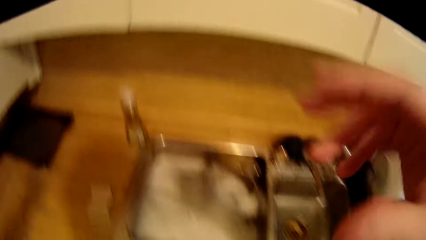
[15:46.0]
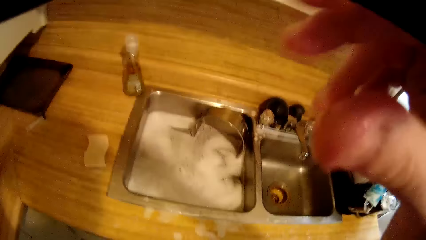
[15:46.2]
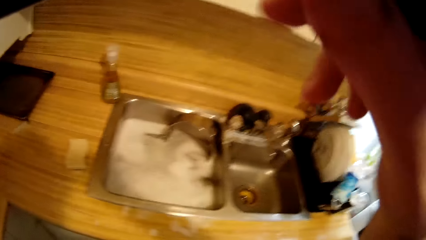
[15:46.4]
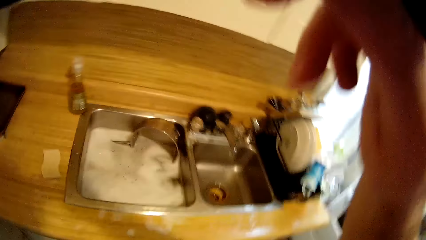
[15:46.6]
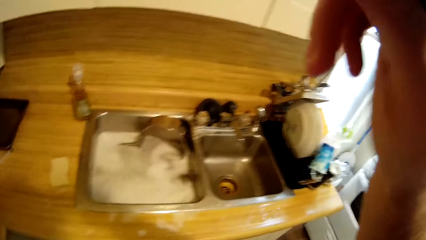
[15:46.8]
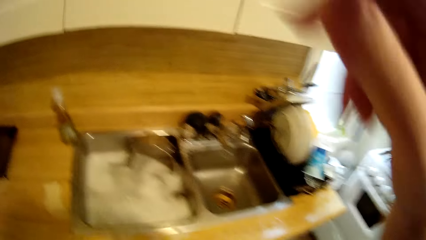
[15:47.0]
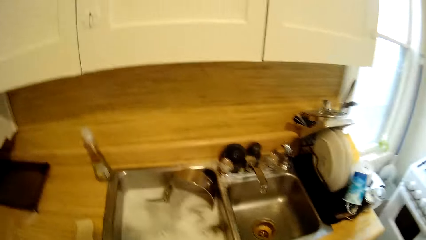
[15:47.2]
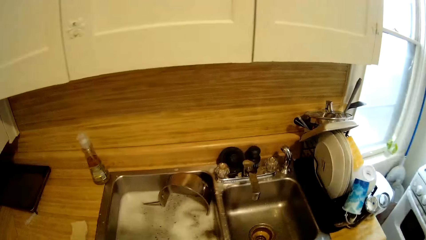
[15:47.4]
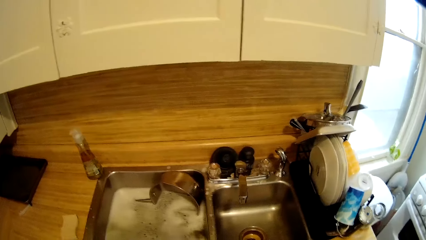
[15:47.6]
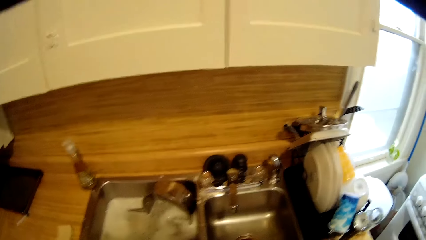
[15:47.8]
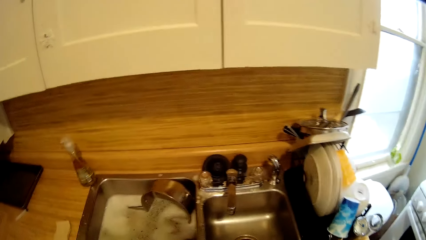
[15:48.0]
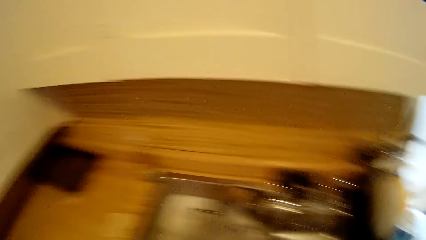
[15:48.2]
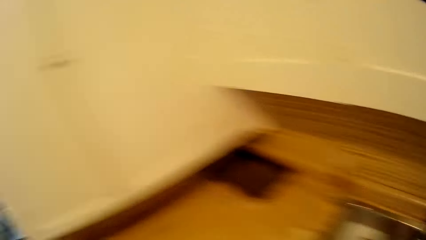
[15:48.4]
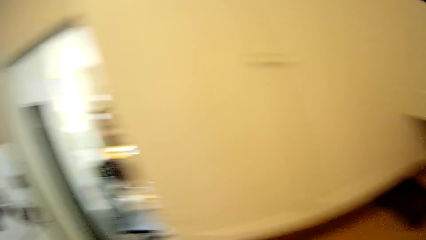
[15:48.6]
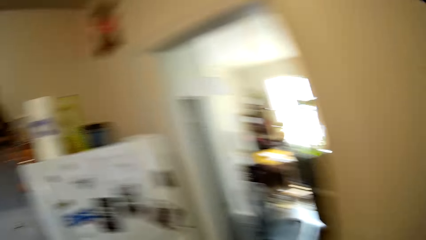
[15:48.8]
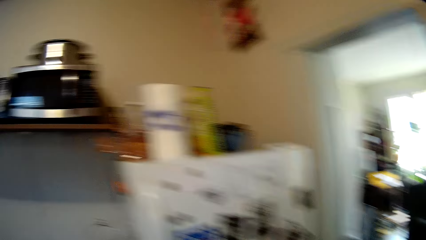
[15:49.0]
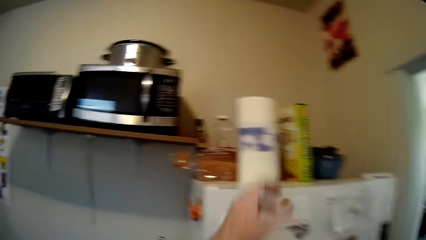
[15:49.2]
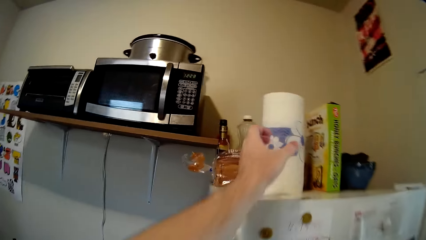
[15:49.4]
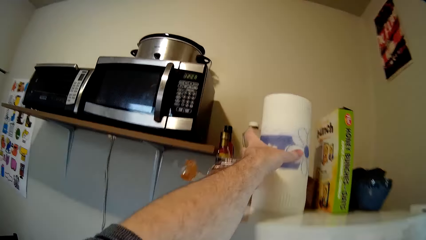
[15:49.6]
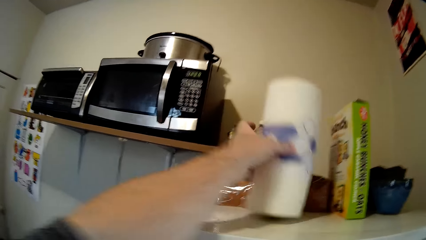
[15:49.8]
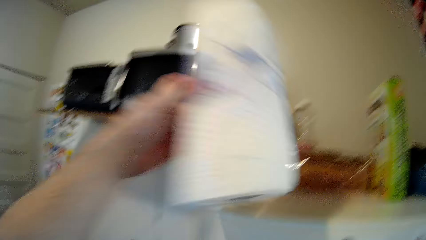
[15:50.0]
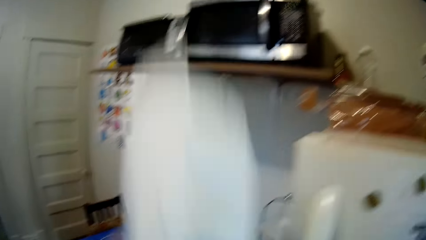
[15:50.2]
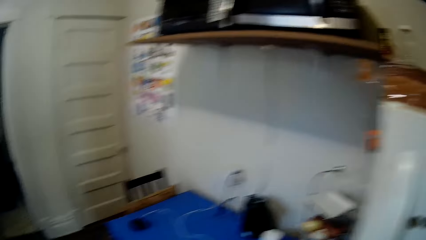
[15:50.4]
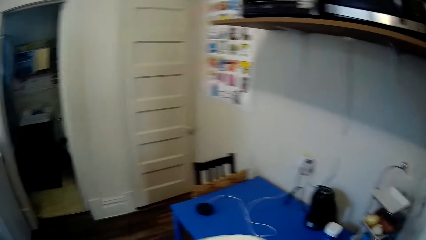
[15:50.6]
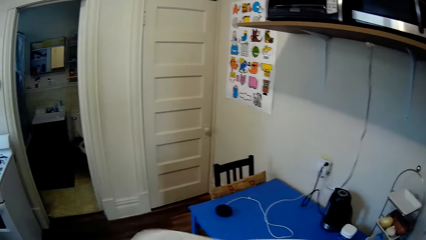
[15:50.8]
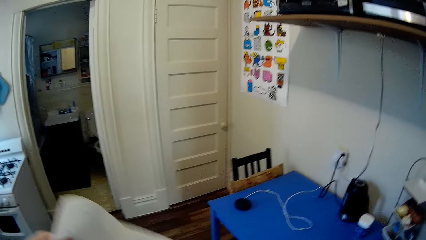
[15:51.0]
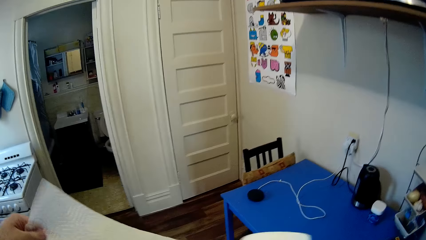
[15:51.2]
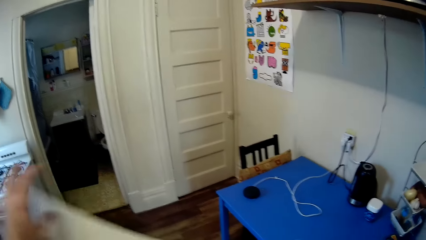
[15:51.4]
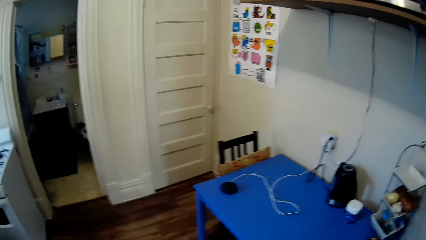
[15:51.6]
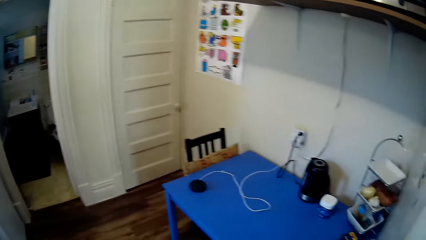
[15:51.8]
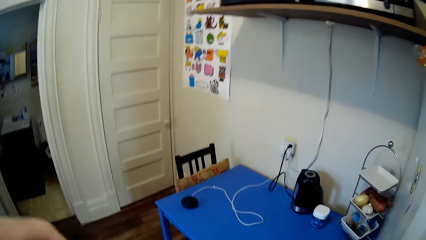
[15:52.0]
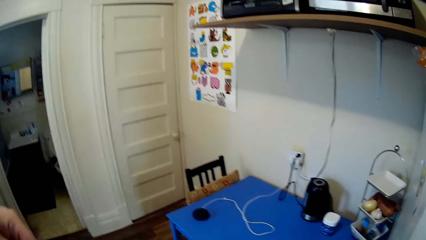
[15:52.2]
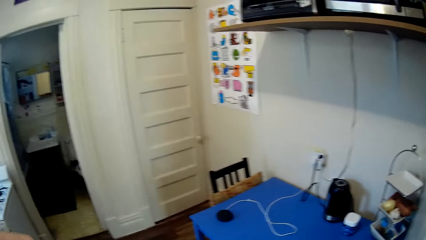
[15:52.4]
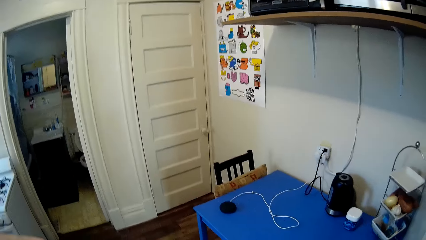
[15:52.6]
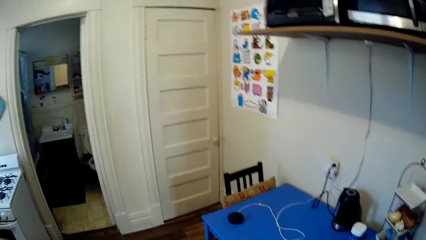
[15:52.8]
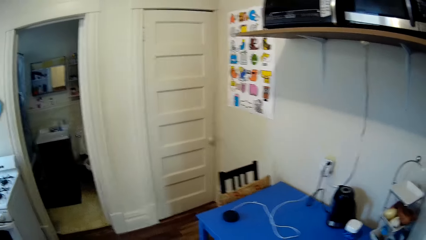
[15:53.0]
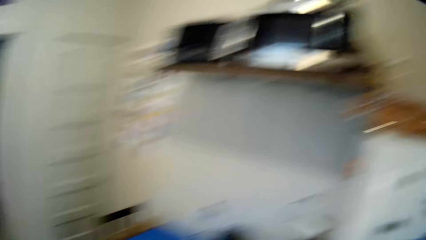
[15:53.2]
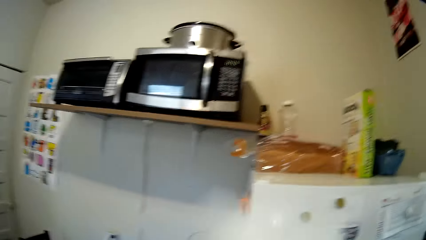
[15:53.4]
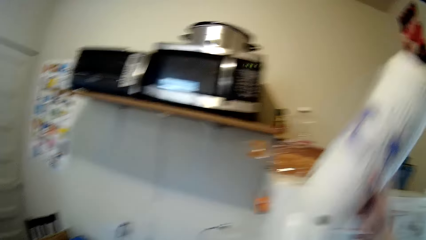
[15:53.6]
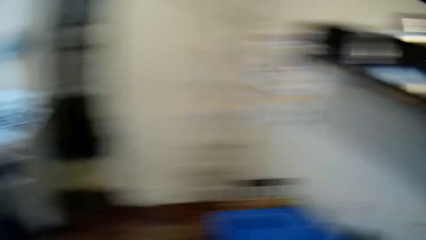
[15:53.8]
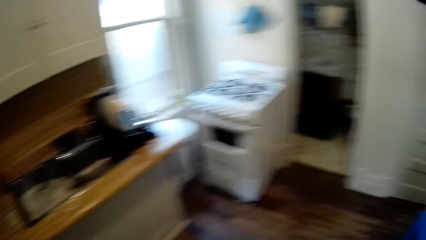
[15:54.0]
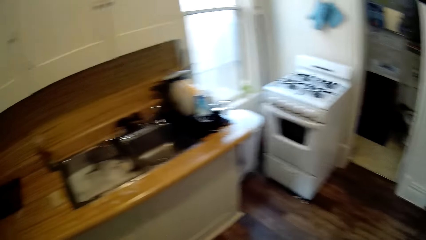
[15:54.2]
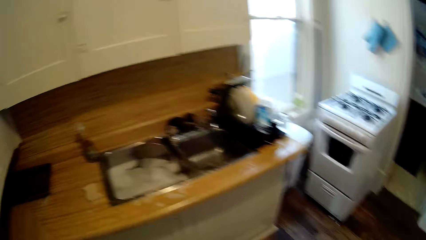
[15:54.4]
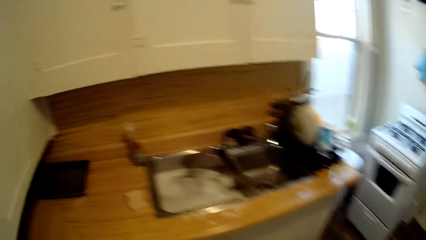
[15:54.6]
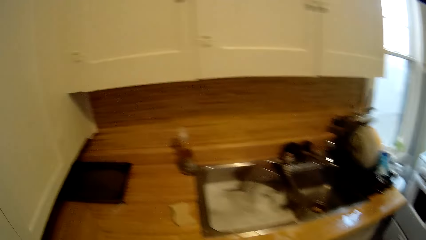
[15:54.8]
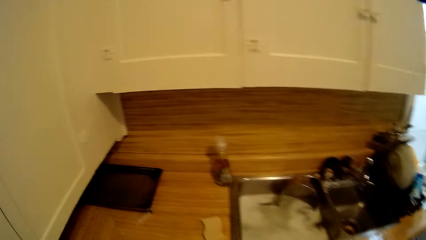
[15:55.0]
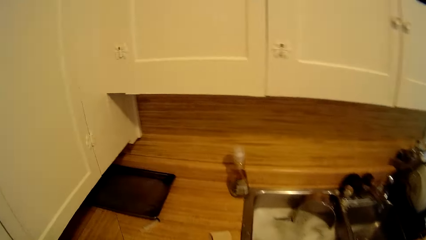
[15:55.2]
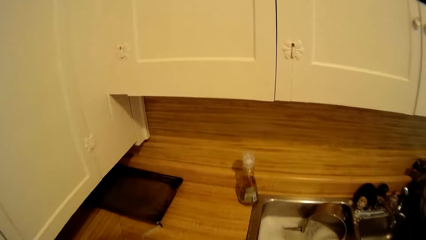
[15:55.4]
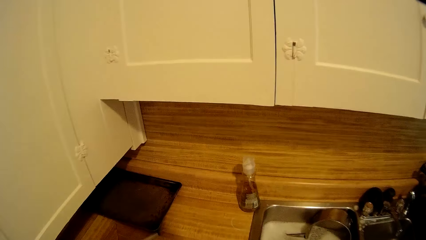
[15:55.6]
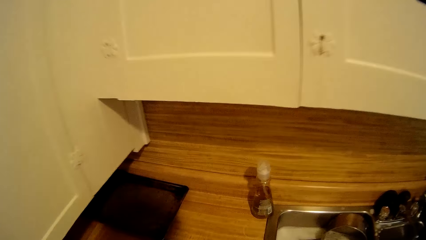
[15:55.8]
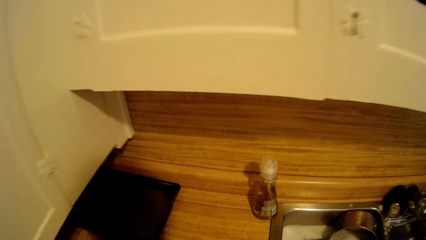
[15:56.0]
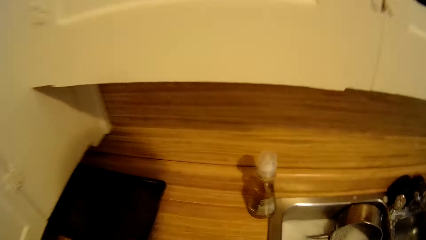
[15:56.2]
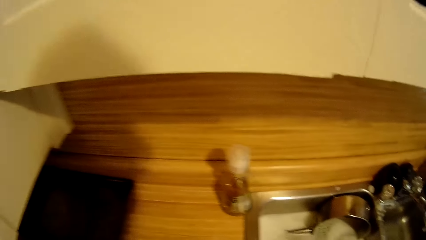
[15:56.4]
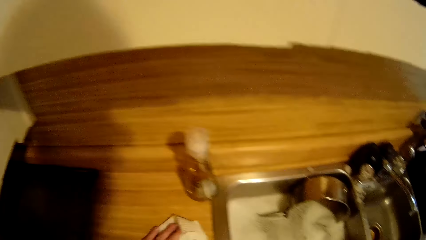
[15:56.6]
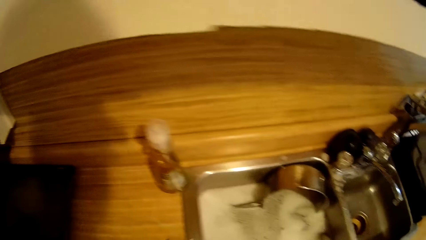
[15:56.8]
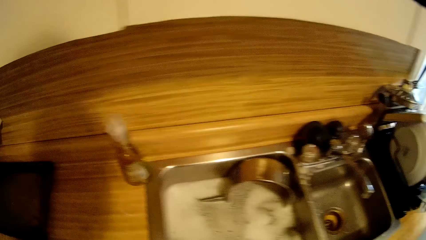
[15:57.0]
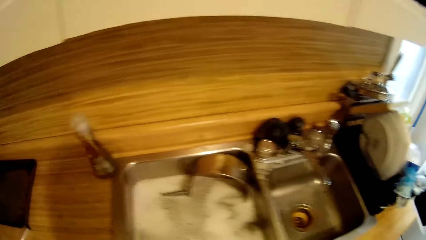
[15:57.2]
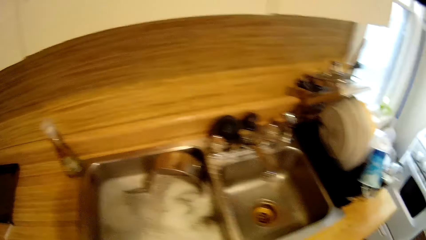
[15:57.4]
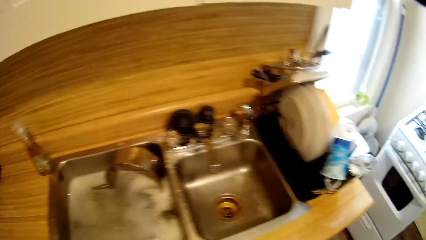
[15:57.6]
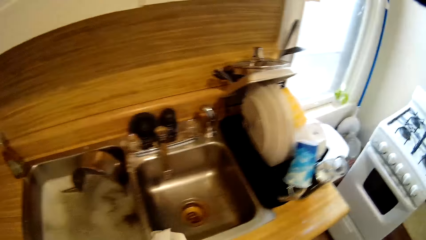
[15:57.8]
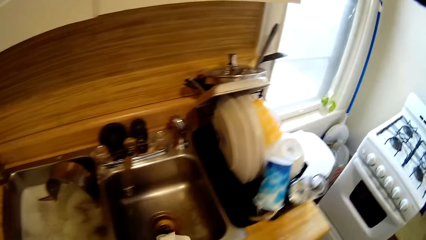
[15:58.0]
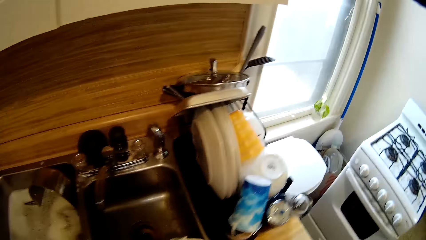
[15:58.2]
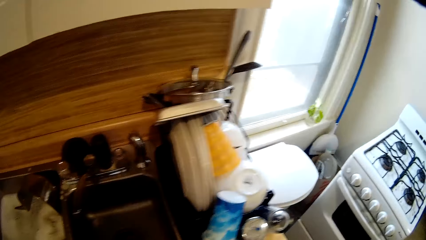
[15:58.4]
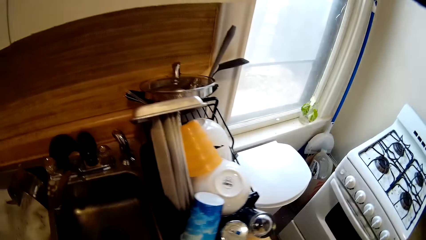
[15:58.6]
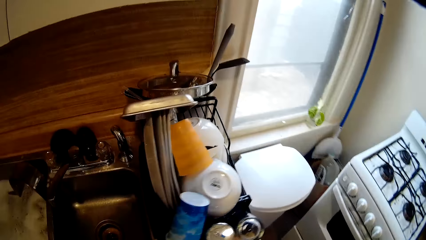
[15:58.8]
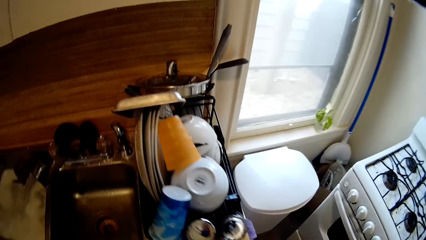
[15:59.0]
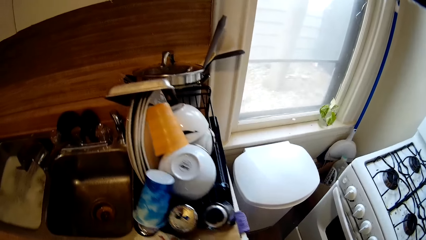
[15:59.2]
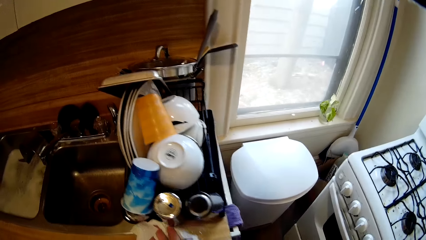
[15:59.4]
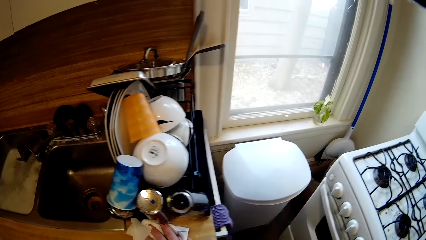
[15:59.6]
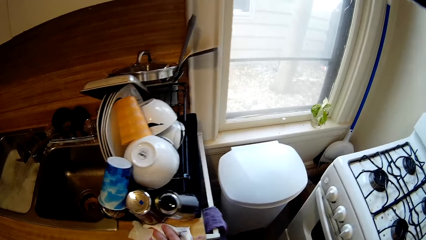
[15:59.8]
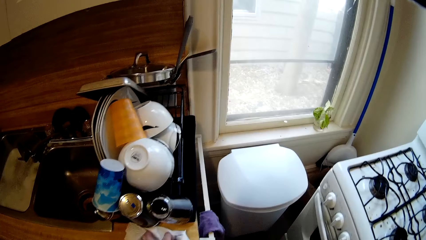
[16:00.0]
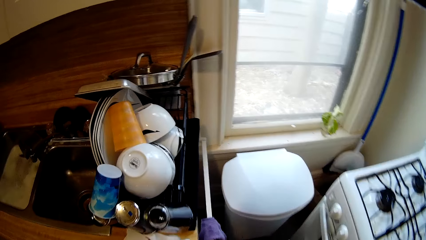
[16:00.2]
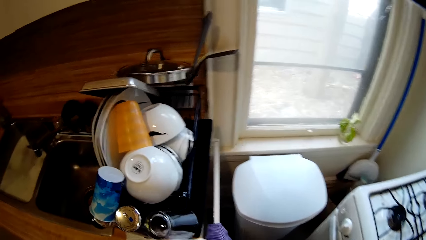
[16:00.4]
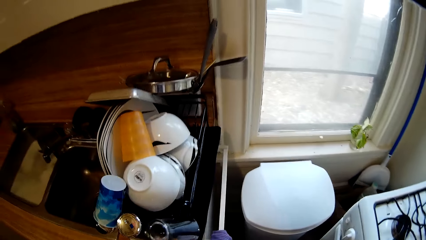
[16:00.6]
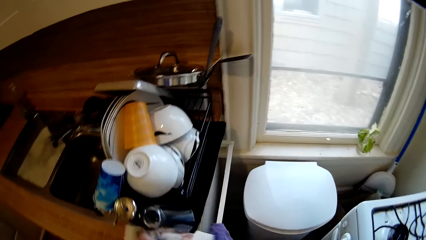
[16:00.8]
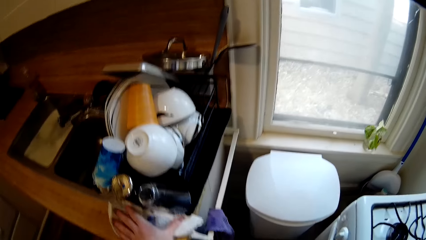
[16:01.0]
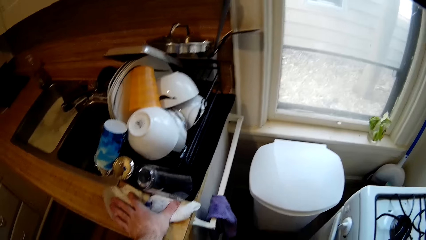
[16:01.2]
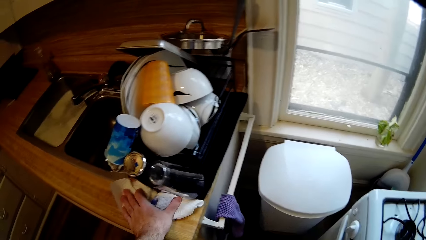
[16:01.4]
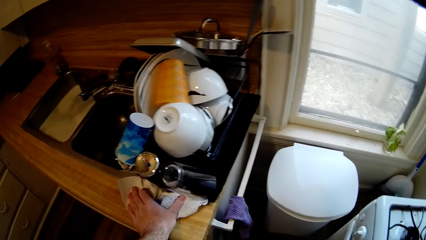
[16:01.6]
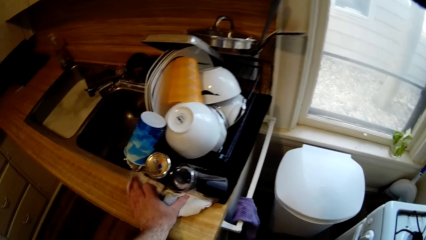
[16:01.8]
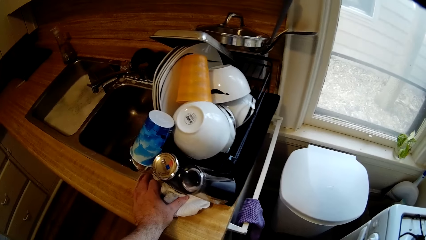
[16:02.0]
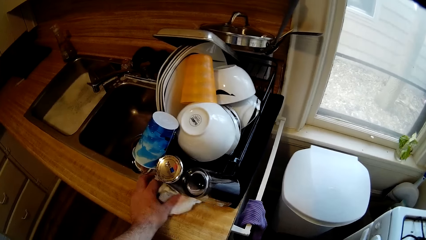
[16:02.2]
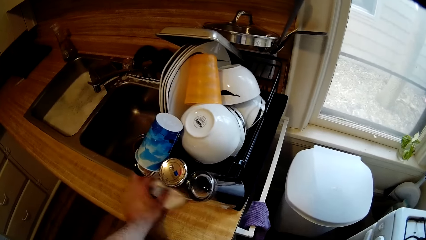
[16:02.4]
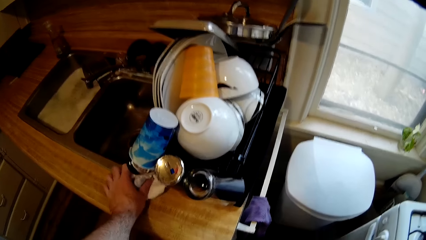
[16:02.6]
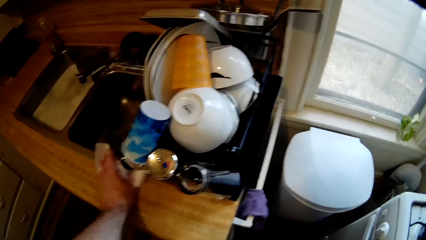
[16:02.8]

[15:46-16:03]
The camera wearer holds the camera. They raise the right hand towards something and withdraw the right hand from something. They turn around. They raise a hand towards the kitchen paper or paper towel with the left hand. They pick the kitchen paper from the fridge with the left hand. They cut out paper from the kitchen paper with the right hand. They drop the paper towel. They return the kitchen paper on the fridge with the right hand. They walk towards the sink. They wipe the counter top with the kitchen paper.
